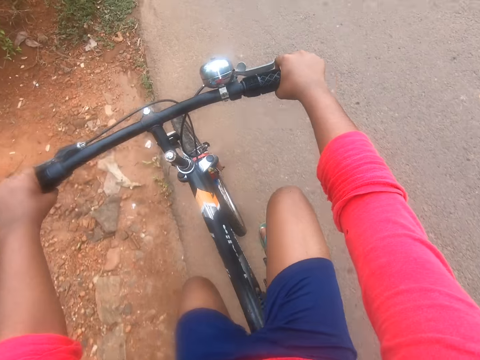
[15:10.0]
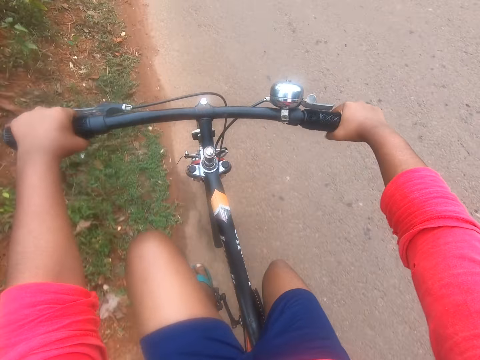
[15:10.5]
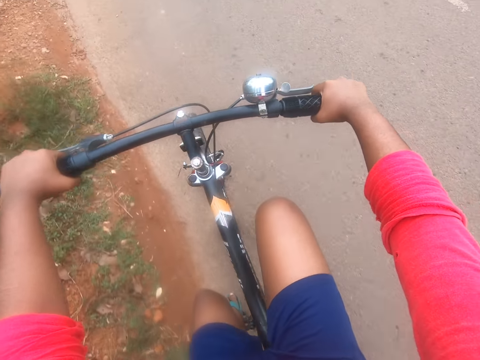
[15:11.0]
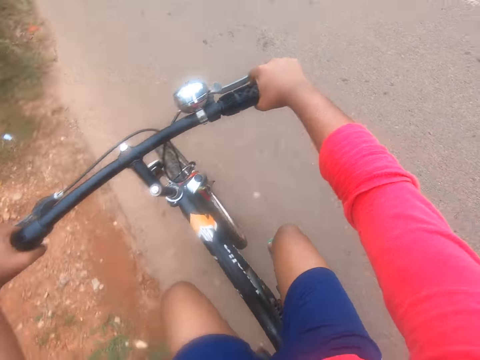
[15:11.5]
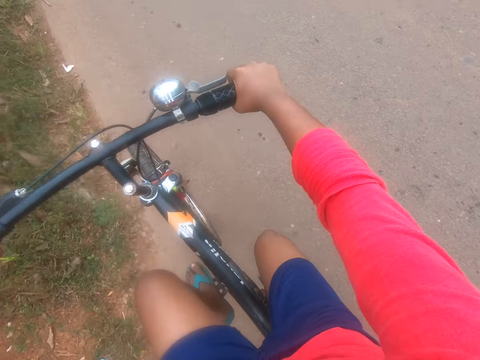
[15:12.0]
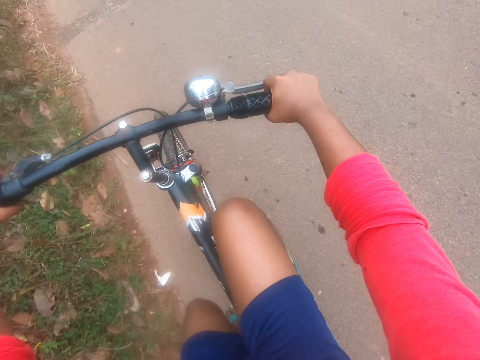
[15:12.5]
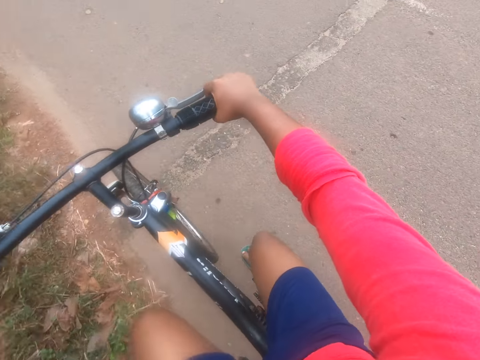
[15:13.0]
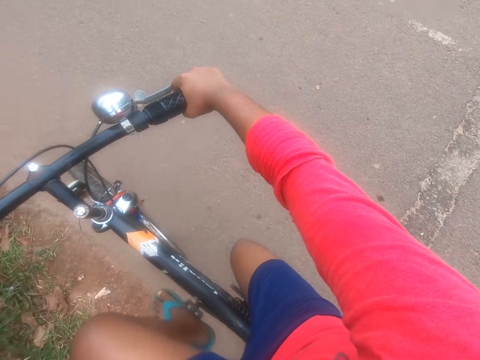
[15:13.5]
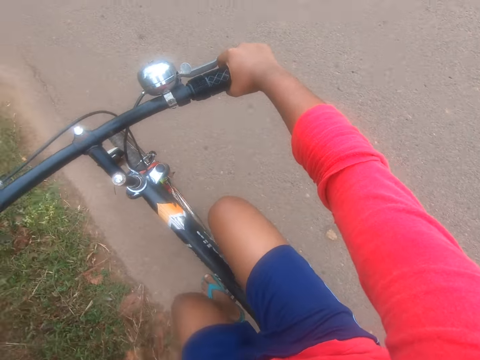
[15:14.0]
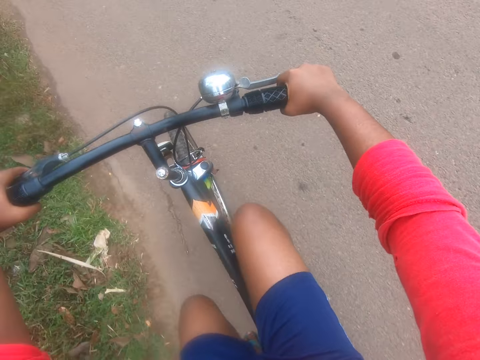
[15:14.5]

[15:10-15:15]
The camera wearer holds the handlebar grip with both his hands. He returns his left hand to the wheel handle. He pedals the bicycle forward on the road.

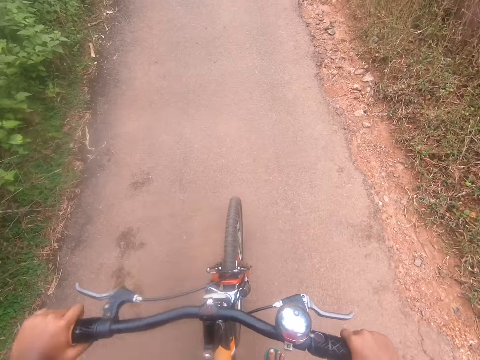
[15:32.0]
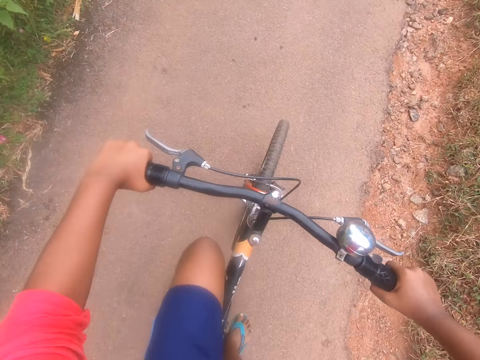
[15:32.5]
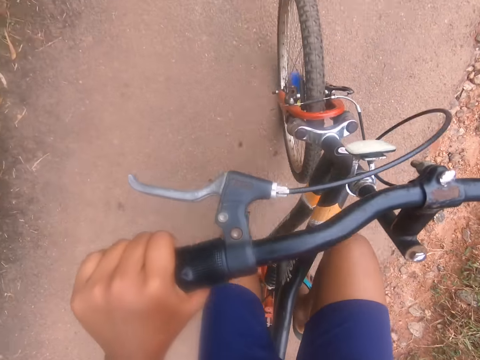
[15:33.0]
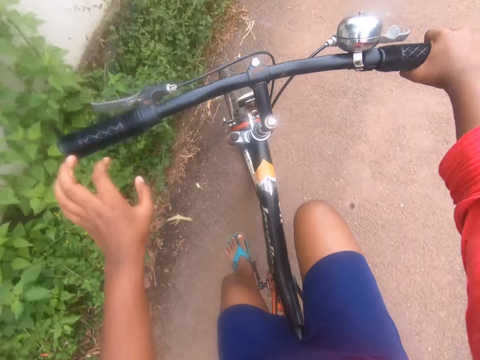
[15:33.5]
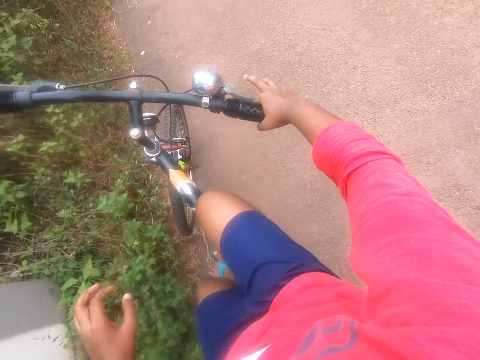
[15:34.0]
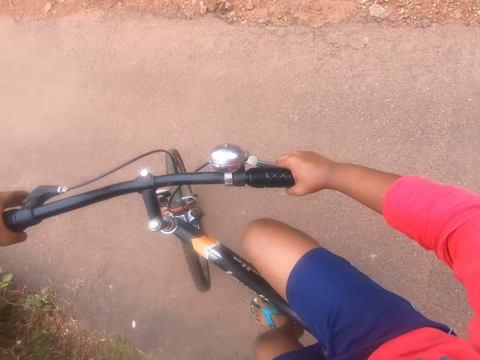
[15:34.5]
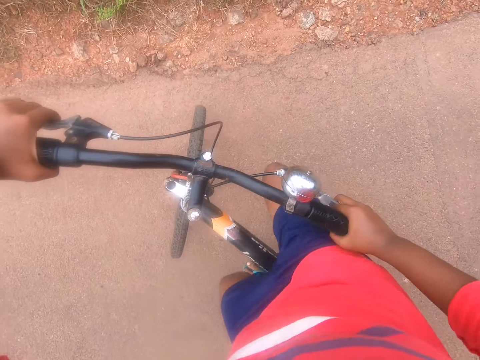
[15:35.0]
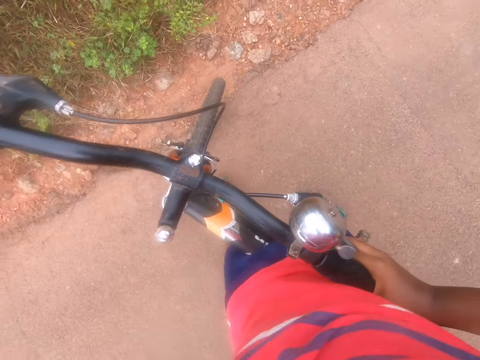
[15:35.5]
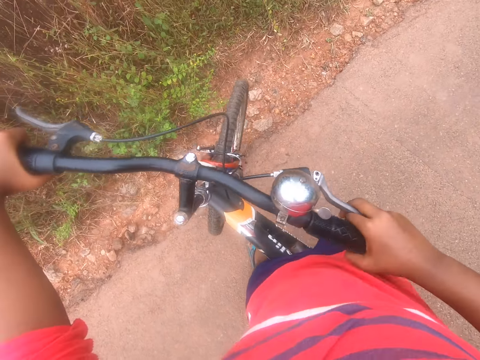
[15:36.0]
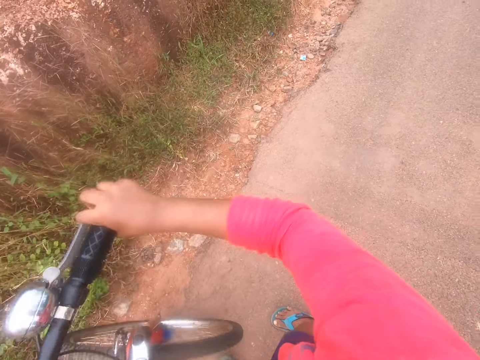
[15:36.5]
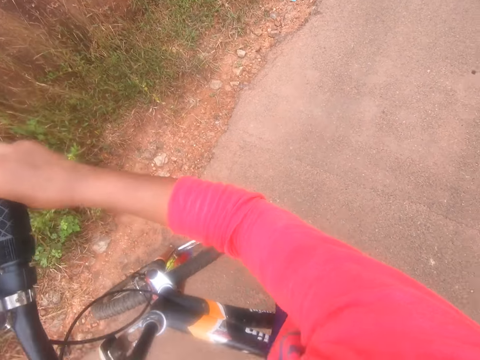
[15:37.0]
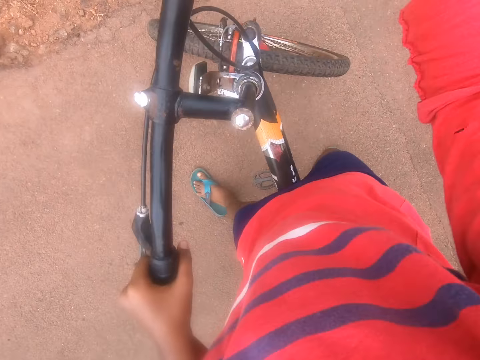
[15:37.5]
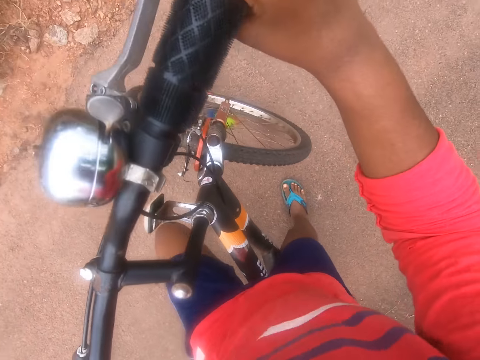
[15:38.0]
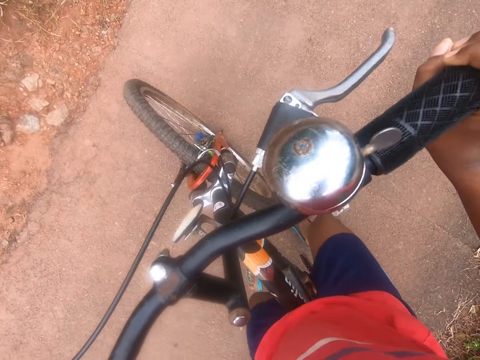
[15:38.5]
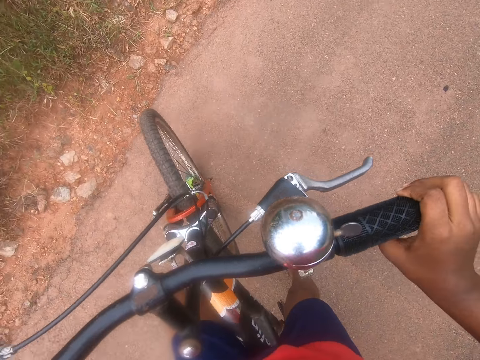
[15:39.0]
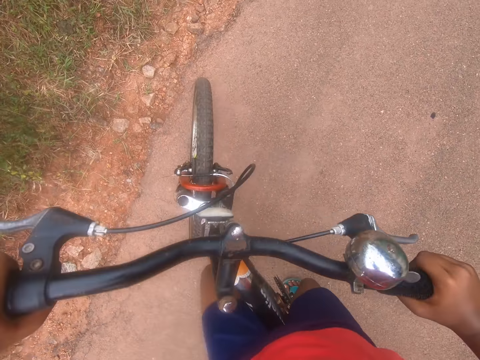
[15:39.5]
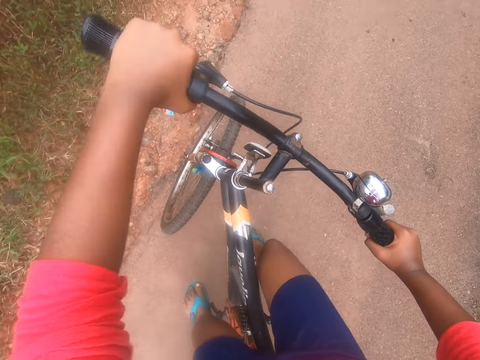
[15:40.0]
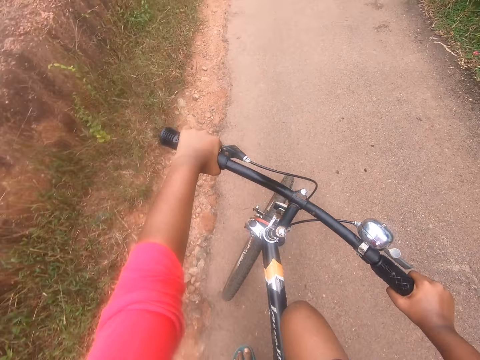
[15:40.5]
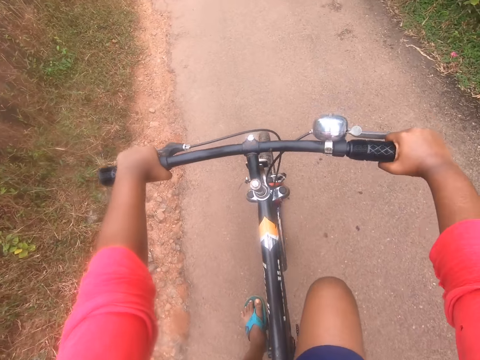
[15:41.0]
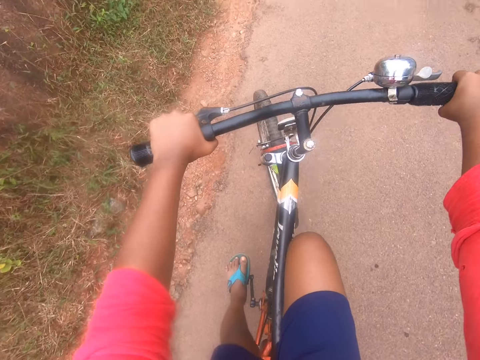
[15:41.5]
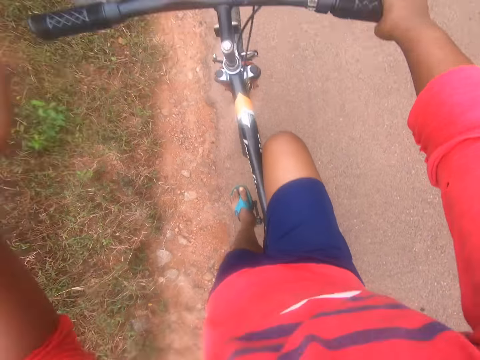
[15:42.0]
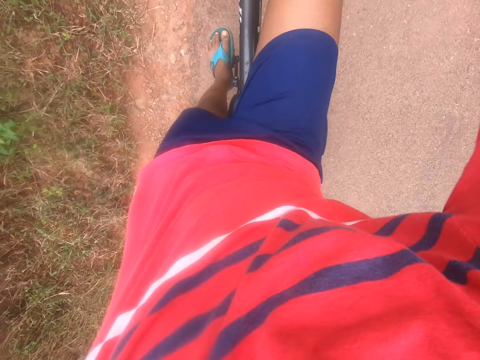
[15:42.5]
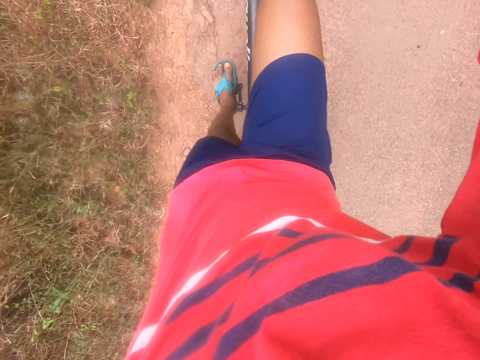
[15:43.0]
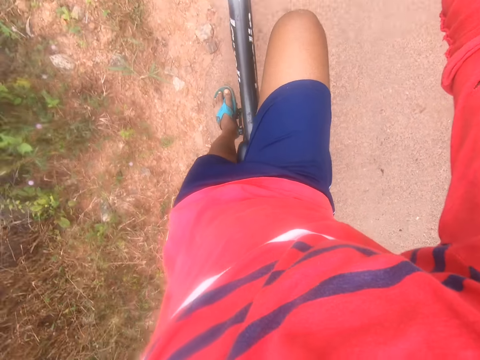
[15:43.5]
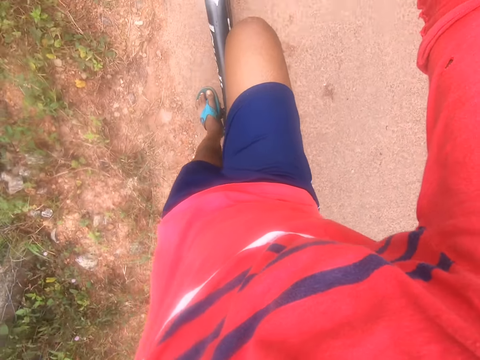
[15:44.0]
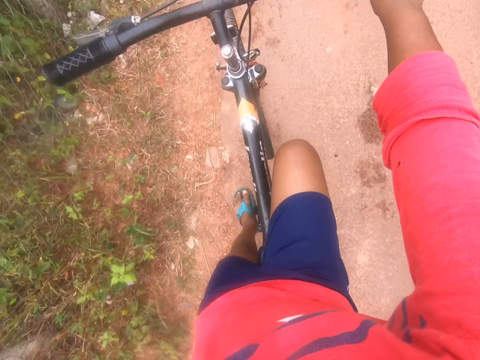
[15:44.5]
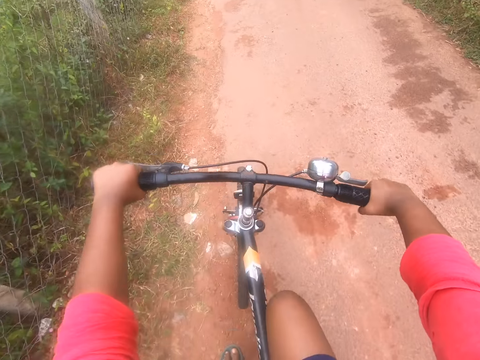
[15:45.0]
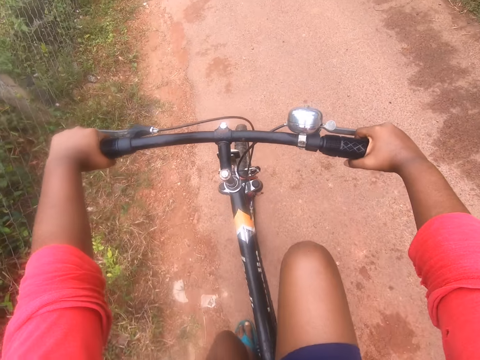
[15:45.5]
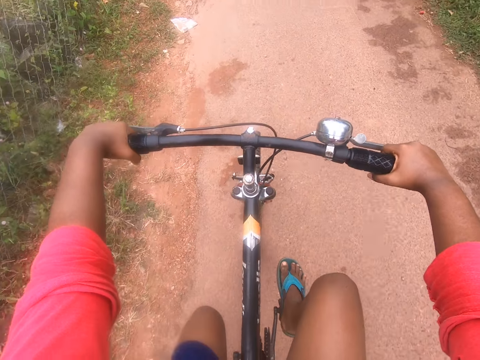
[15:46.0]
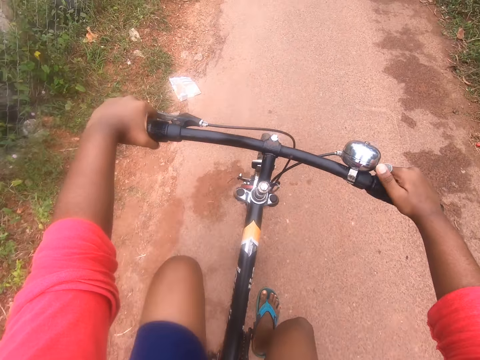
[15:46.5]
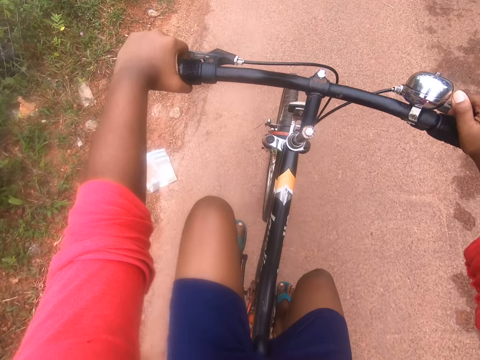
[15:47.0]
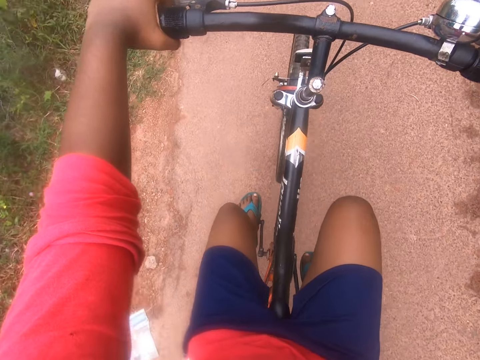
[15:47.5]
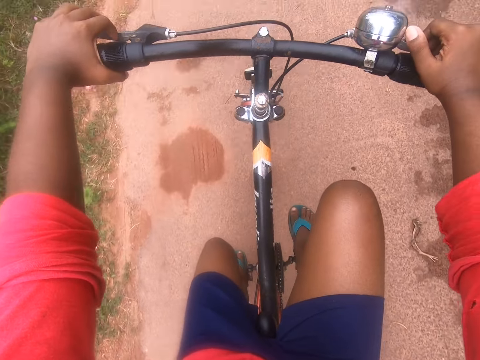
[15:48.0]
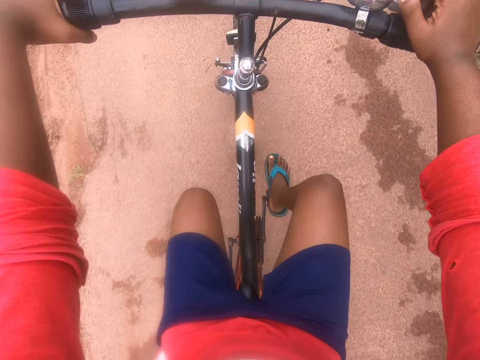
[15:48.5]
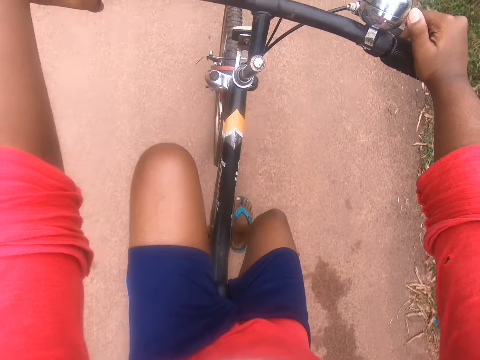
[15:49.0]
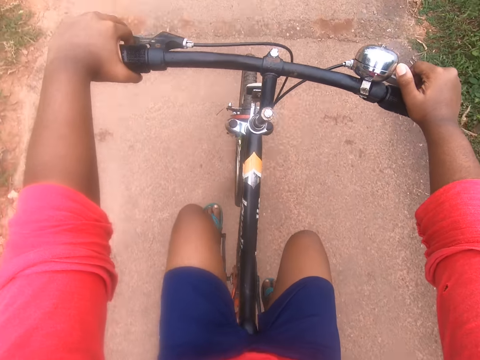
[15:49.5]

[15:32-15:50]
The camera wearer lets go of the handlebar grip. He pedals the bicycle forward on the road. He holds the handlebar grip with both his hands. He turns back on the street with the bicycle. He steps on the road. He pulls the bicycle towards him. He pedals the bicycle forward on the road. He lets go of the handlebar grip. He pedals the bicycle forward on the road. He holds the handlebar grip with both his hands. He pedals the bicycle forward on the road.

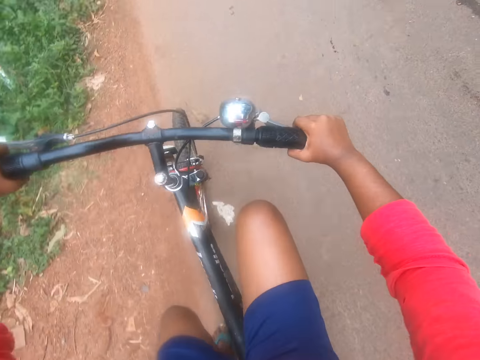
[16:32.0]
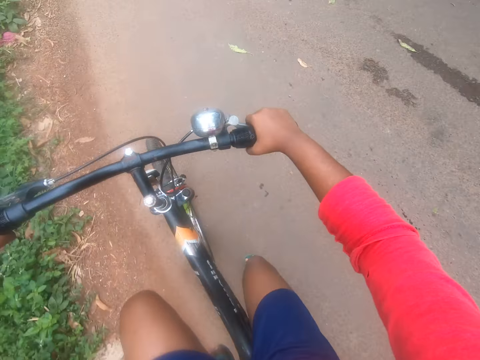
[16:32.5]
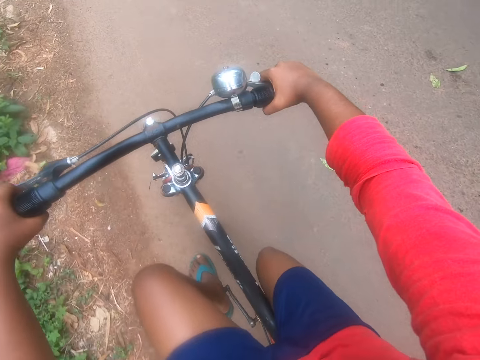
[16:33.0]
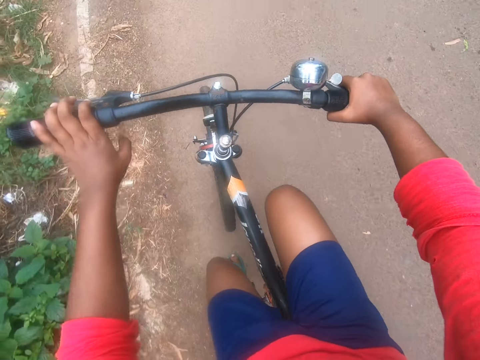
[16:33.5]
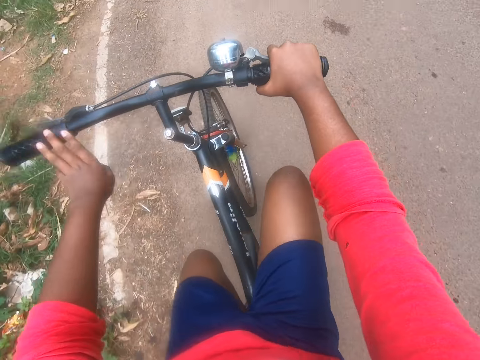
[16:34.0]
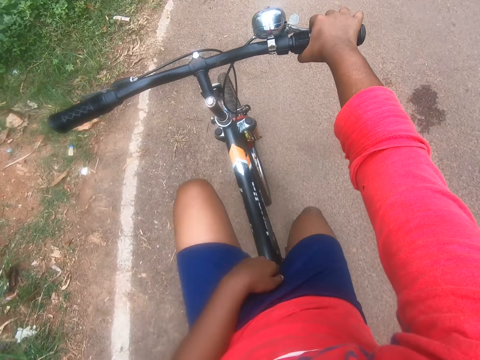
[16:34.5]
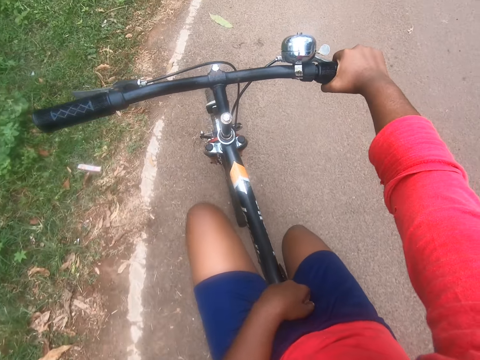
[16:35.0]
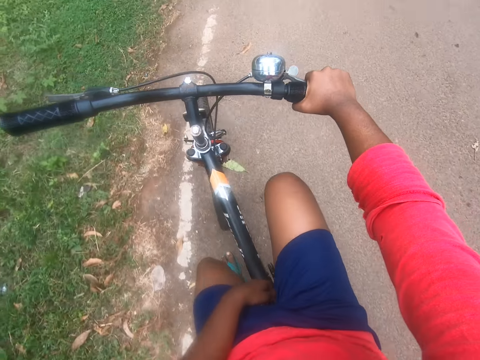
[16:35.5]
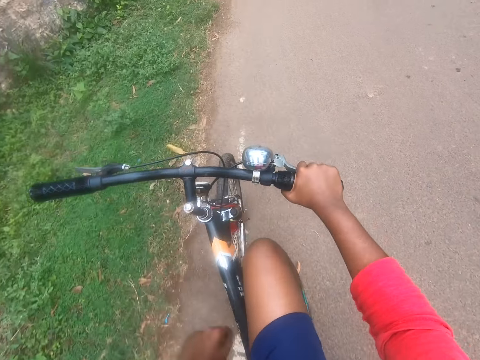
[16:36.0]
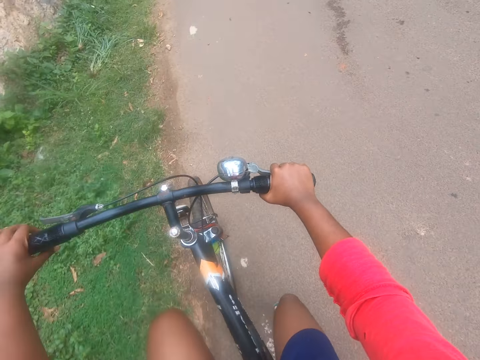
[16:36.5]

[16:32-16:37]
The camera wearer lets go of the handlebar grip. He pedals the bicycle forward on the road. He puts his left hand between his thighs. He holds the handlebar grip with both his hands.
